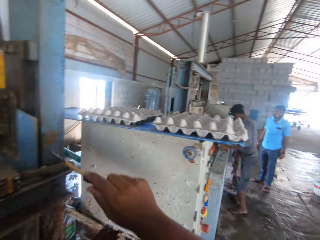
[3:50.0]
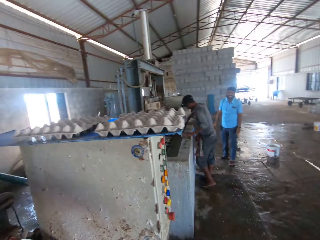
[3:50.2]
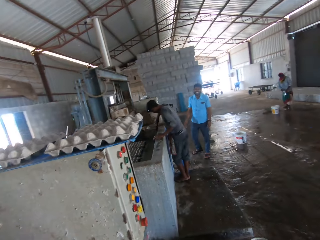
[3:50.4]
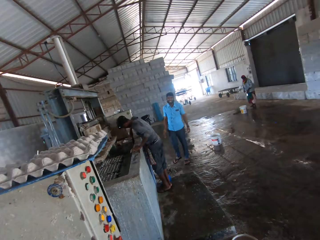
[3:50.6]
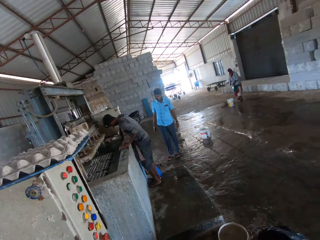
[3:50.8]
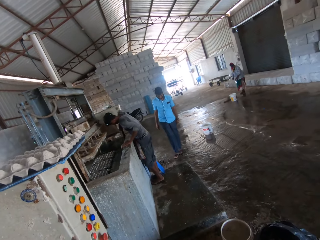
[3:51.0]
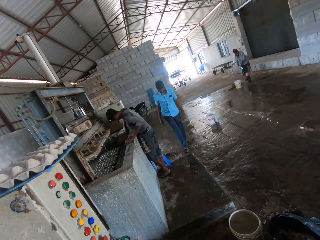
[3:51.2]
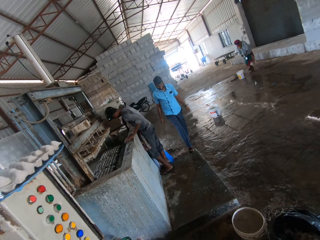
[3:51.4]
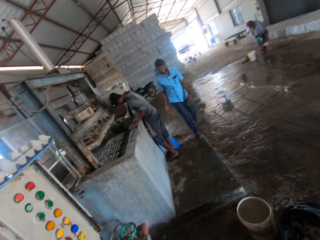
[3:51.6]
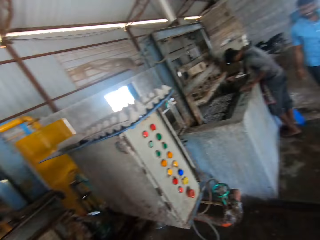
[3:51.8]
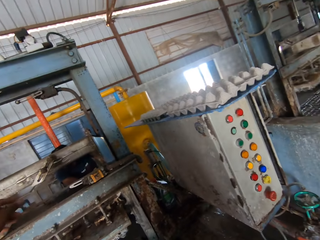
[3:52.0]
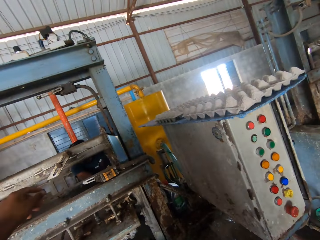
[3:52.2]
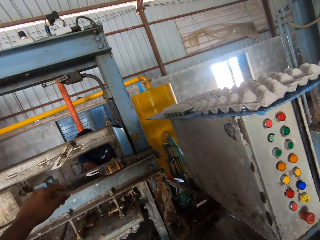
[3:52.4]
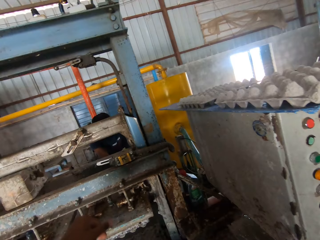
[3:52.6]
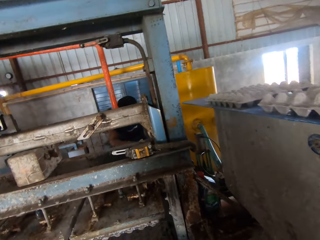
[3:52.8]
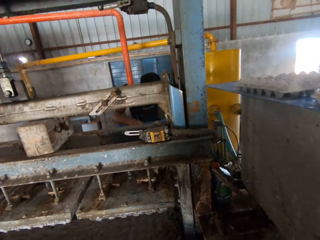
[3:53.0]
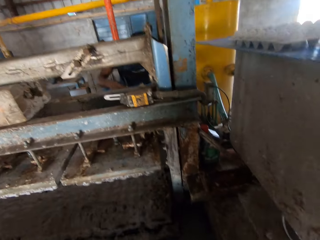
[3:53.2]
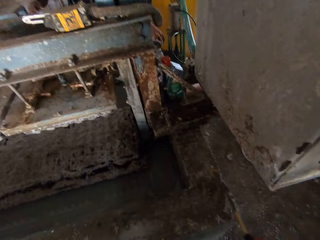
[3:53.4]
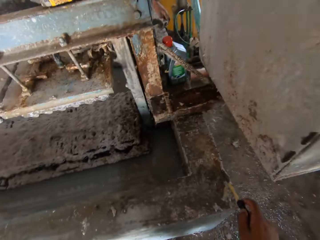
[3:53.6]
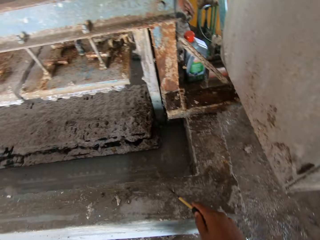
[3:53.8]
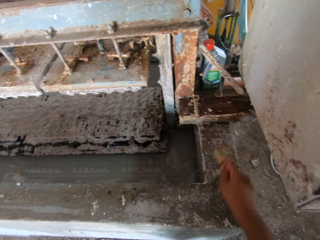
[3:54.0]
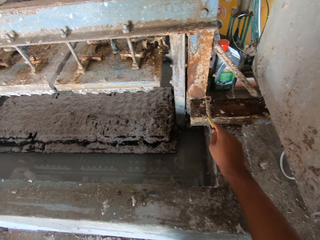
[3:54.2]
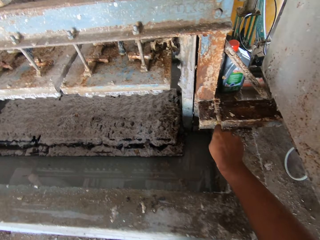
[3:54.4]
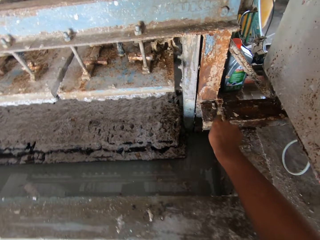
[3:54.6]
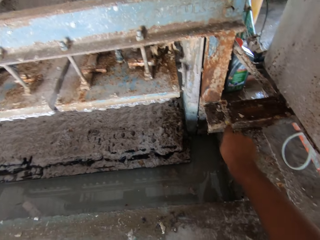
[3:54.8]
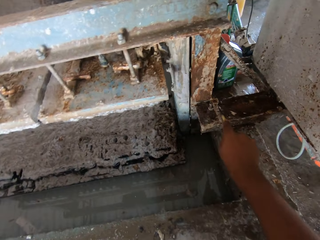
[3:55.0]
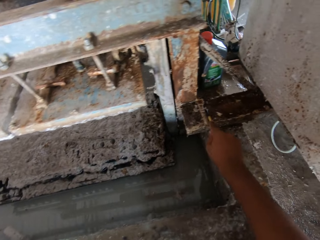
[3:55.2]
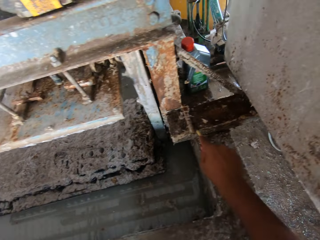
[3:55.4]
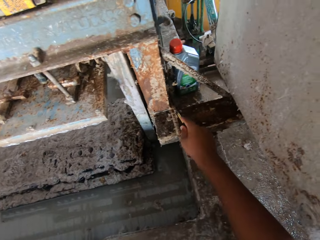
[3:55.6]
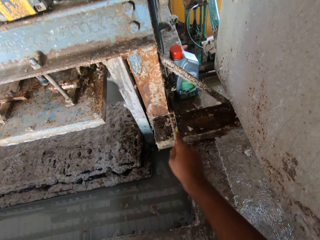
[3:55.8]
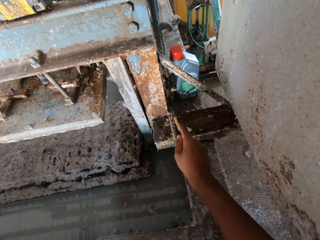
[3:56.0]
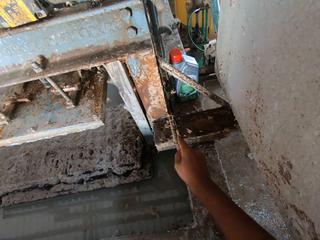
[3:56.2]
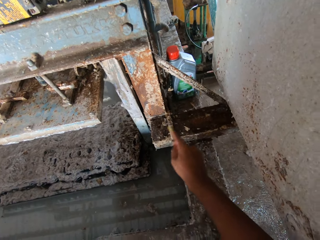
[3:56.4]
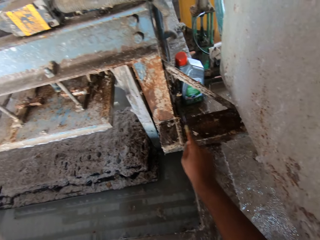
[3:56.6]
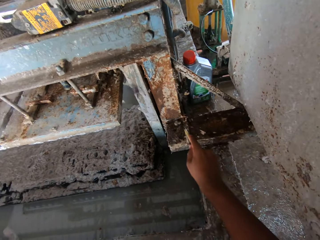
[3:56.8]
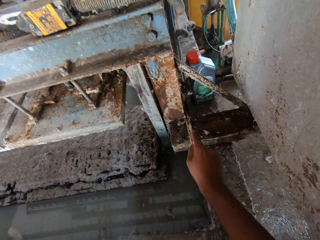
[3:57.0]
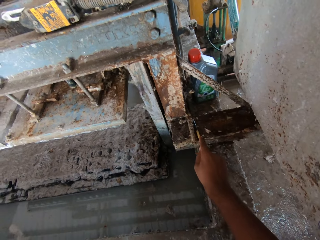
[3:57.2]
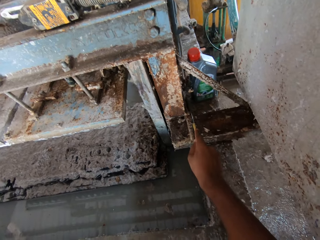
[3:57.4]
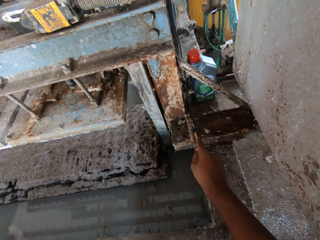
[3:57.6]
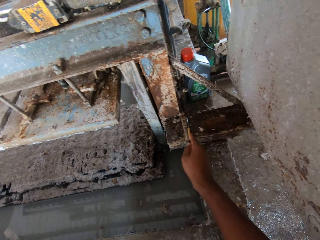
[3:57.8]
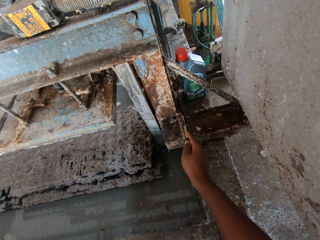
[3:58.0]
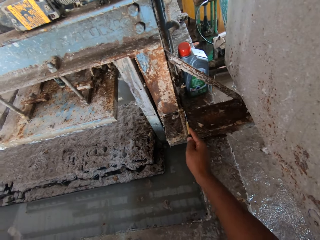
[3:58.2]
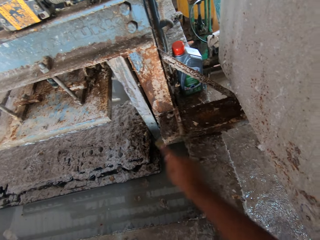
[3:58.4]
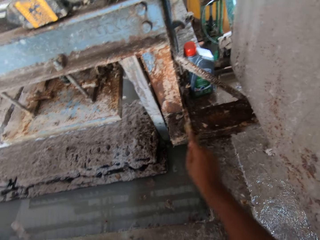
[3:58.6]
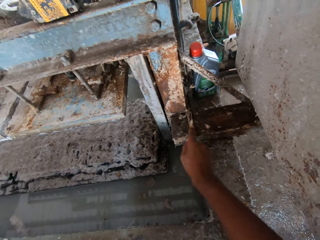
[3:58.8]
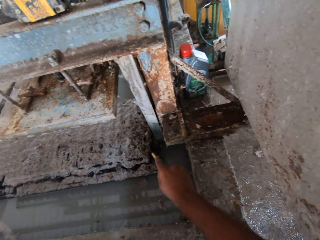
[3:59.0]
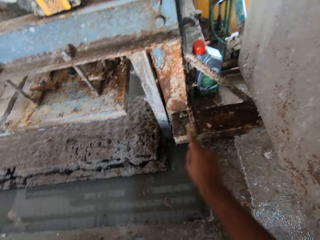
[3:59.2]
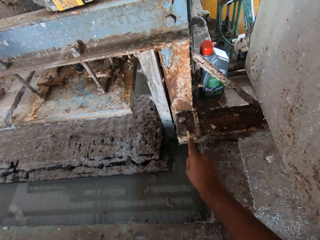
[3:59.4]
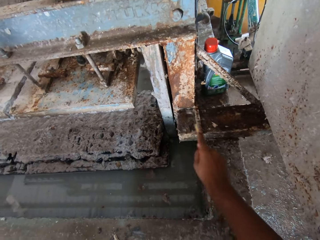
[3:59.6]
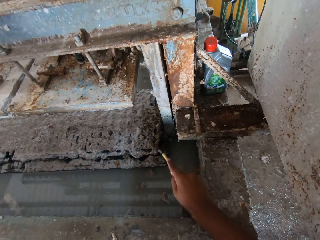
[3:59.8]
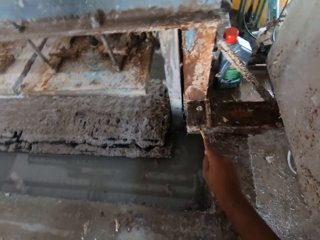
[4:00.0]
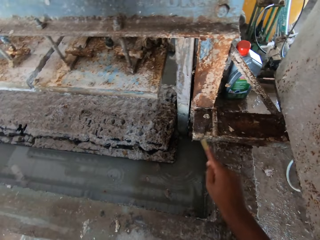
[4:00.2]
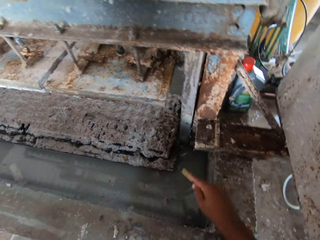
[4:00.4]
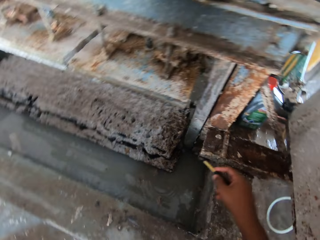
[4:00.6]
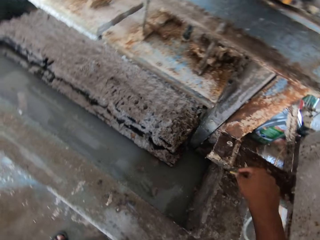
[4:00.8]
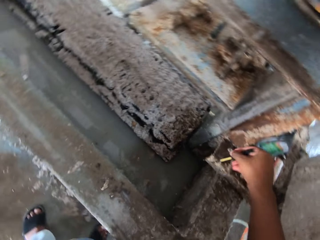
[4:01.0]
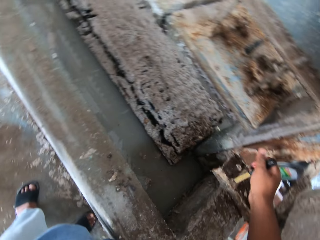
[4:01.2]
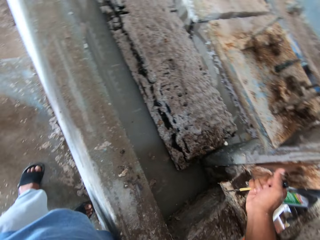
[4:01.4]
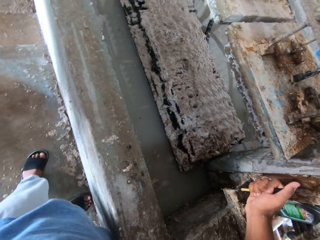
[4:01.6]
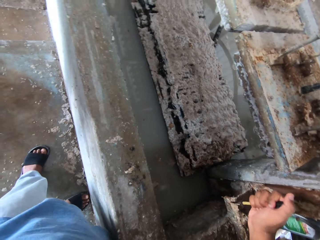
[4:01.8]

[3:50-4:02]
The camera wearer looks around the room. They scrape the paper off with a screwdriver. They remove the dirt from the machine.

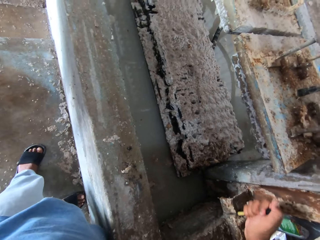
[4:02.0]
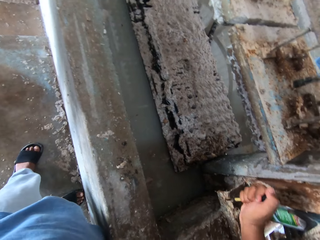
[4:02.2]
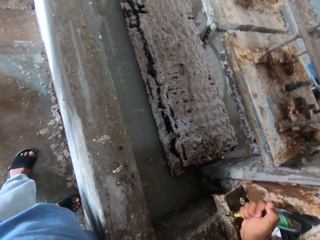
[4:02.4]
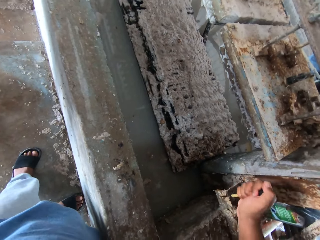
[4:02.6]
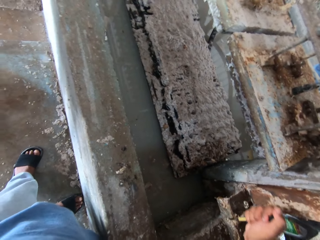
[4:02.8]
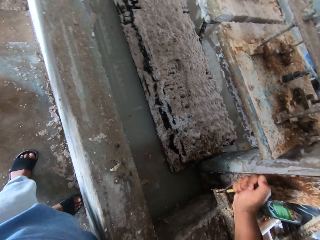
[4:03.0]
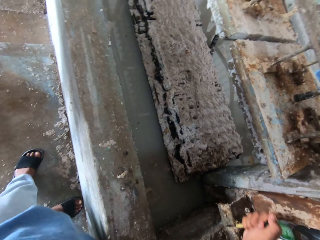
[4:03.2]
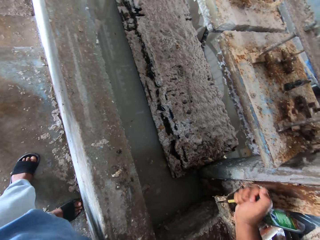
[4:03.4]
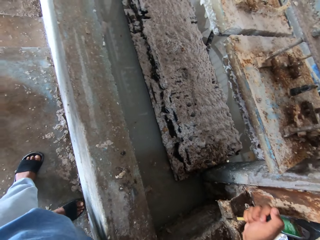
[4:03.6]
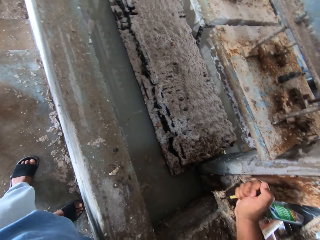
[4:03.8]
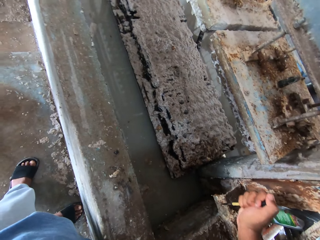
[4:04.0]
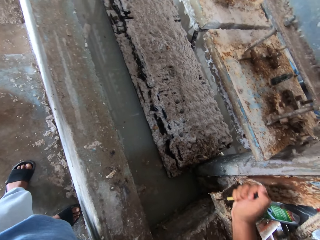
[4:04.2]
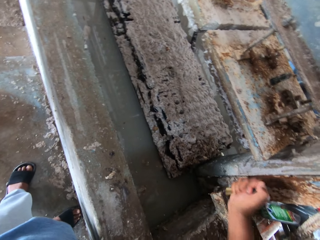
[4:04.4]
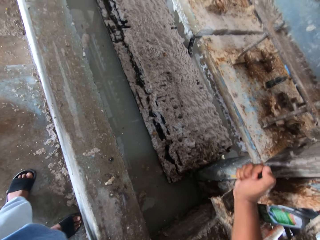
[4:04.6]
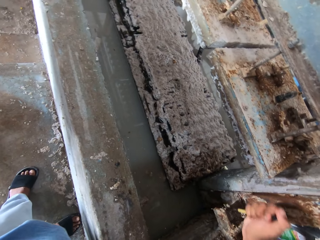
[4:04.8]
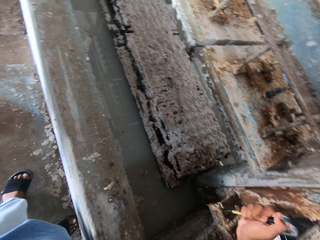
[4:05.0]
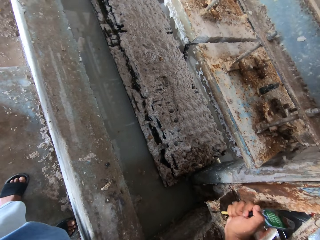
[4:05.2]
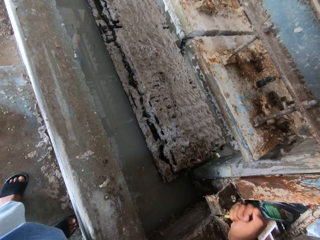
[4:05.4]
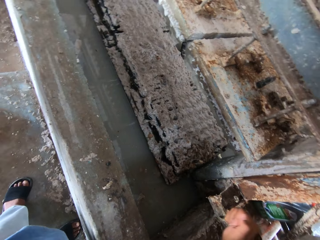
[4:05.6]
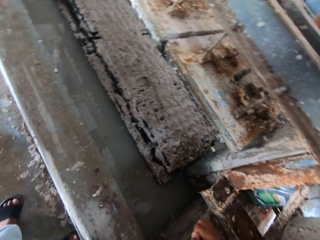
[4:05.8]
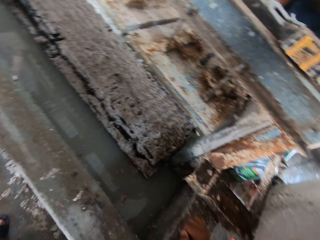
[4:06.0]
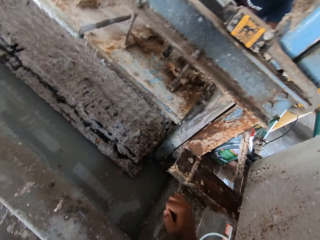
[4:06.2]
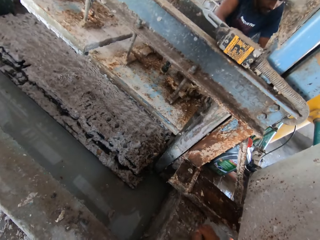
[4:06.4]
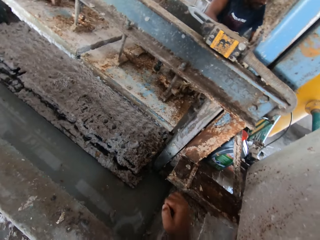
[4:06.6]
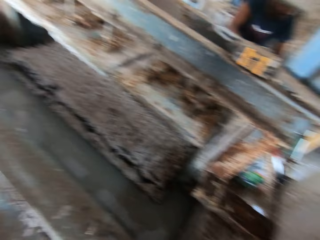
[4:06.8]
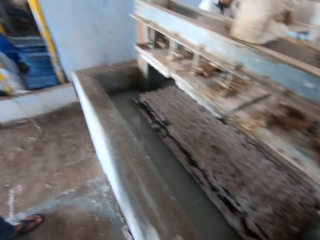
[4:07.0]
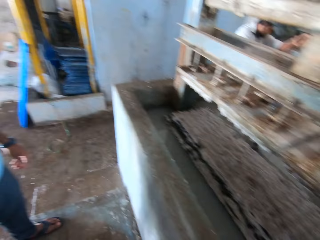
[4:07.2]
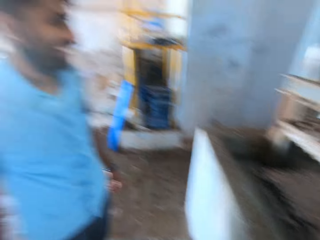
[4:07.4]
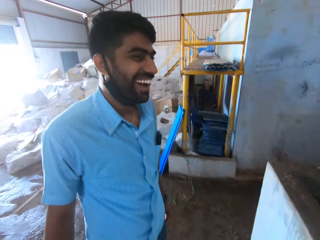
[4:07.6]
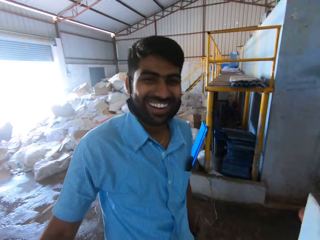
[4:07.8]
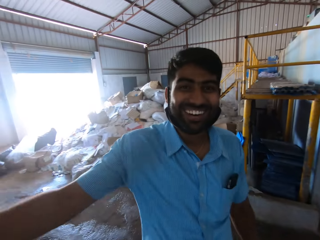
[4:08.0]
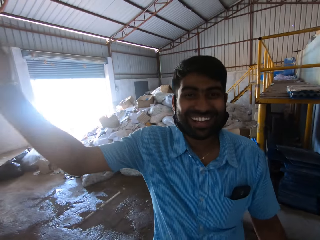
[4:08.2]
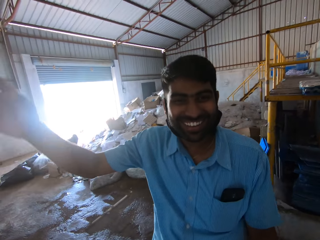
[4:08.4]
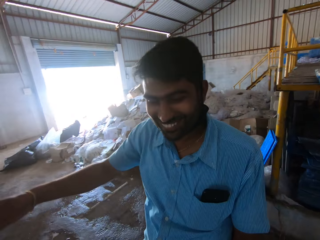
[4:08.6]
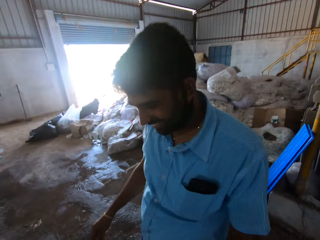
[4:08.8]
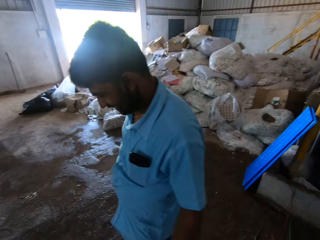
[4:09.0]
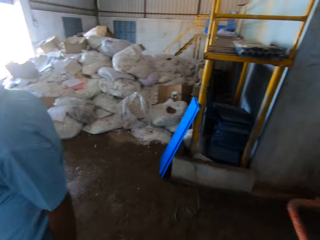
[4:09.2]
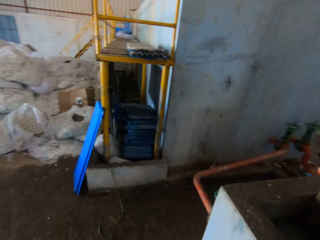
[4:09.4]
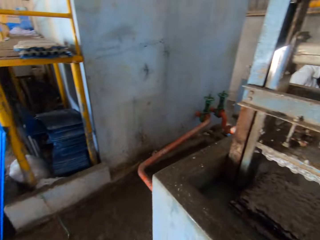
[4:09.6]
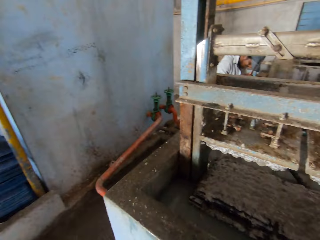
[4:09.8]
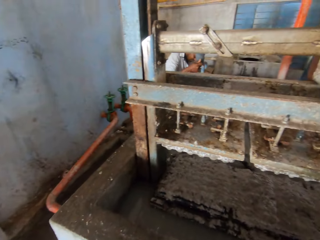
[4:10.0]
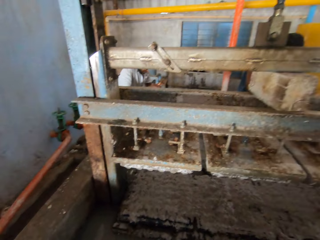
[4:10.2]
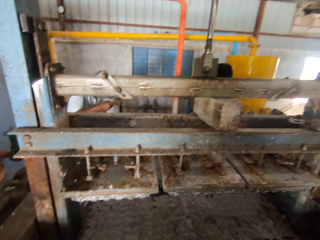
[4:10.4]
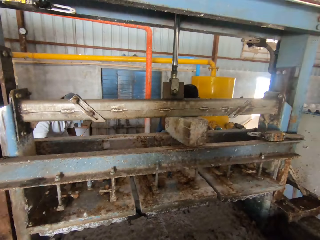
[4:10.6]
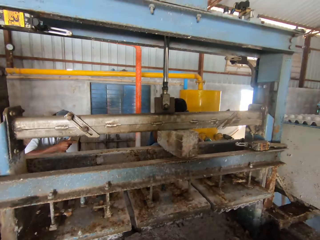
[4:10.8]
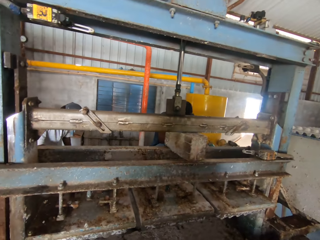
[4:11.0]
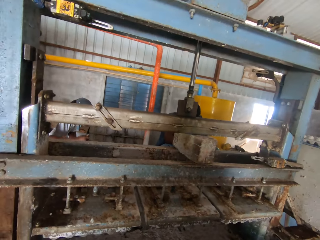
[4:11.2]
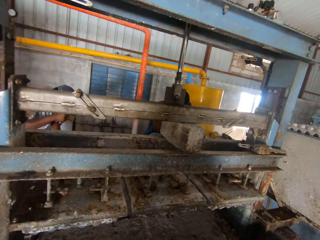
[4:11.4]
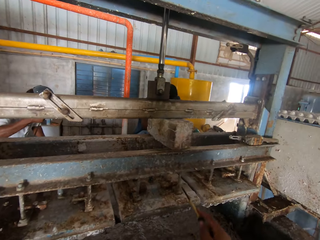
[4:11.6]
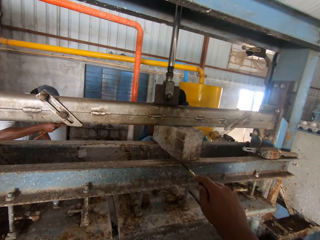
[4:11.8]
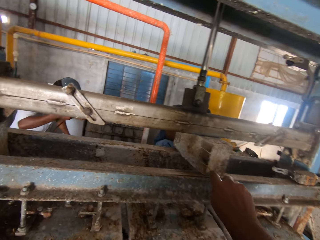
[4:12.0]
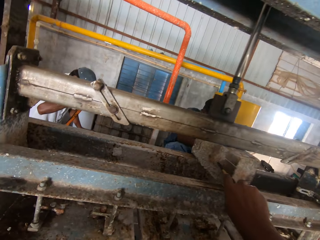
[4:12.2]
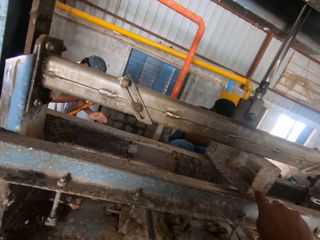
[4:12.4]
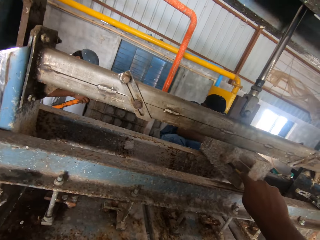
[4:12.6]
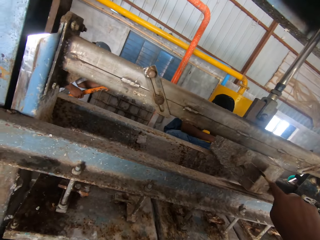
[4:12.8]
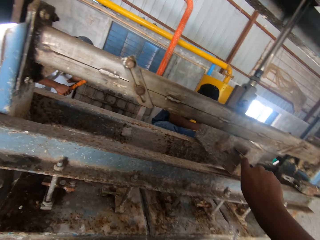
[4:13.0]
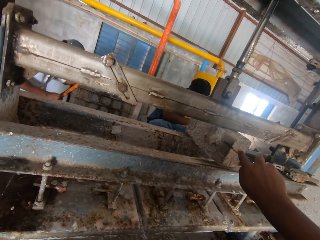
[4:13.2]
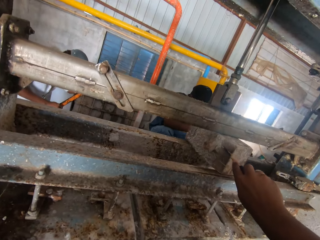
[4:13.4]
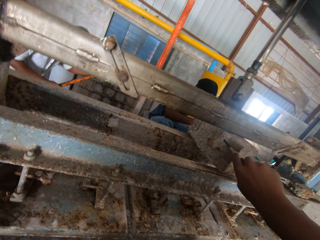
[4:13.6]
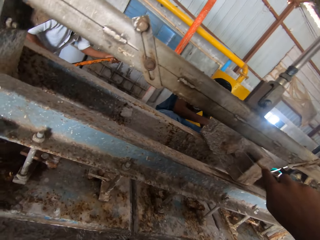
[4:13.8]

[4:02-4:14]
The camera wearer talks to a man. They scrape the paper off with a screwdriver.
